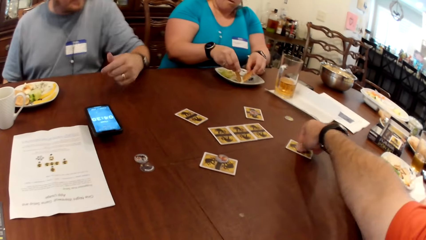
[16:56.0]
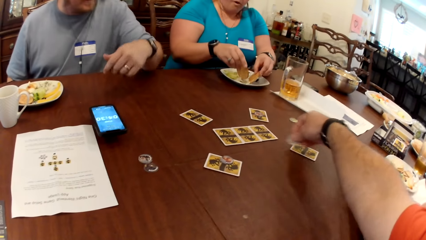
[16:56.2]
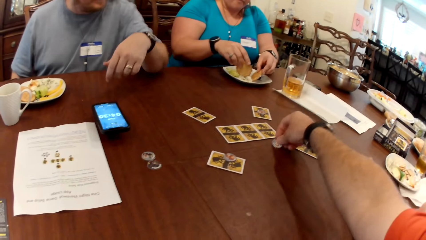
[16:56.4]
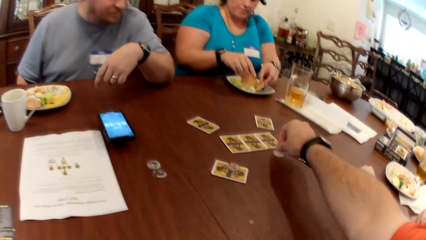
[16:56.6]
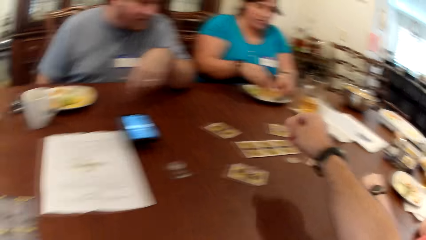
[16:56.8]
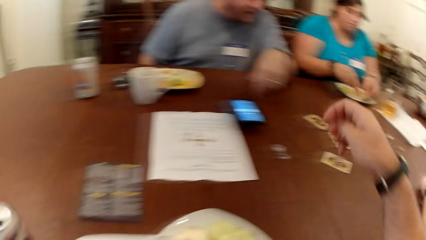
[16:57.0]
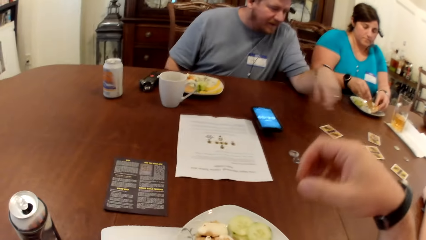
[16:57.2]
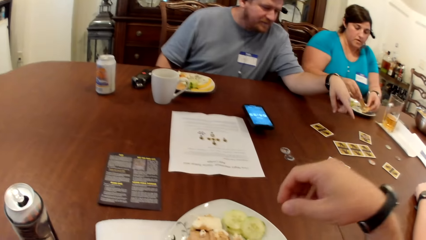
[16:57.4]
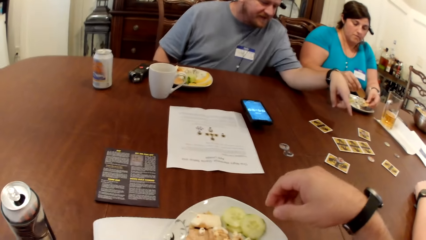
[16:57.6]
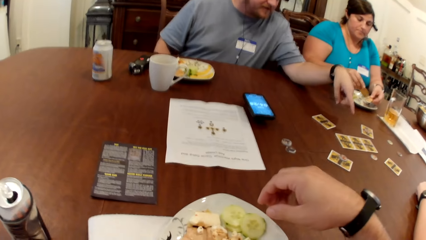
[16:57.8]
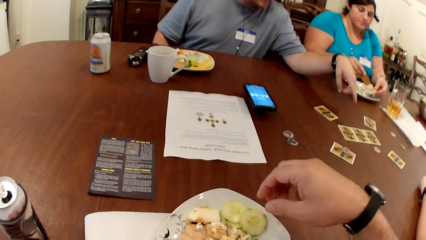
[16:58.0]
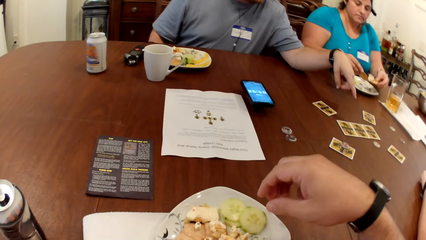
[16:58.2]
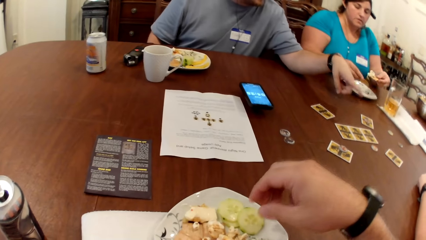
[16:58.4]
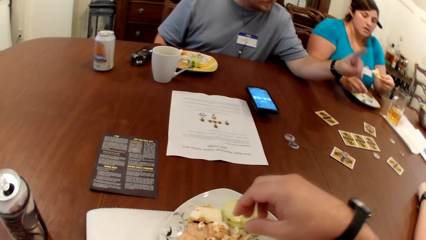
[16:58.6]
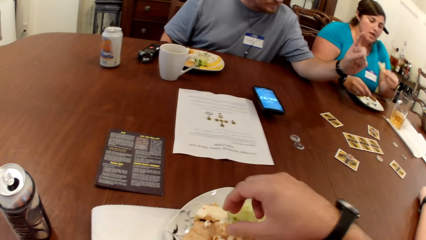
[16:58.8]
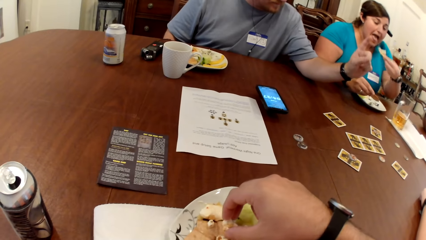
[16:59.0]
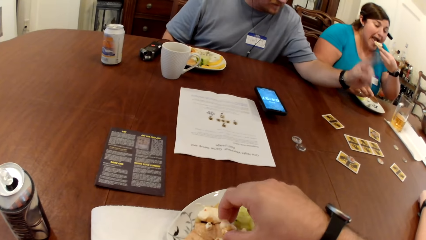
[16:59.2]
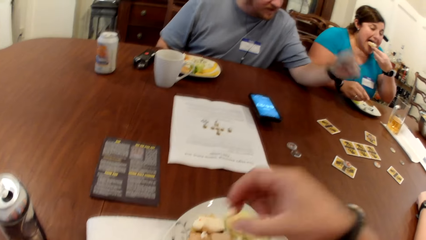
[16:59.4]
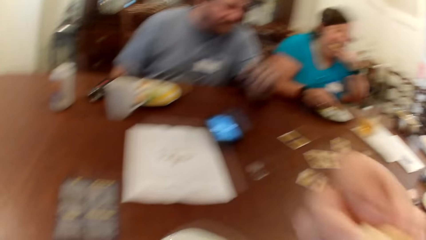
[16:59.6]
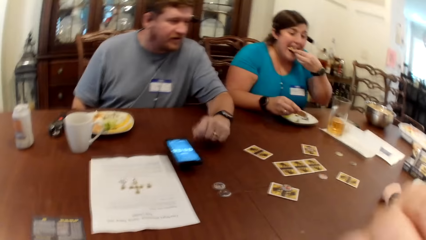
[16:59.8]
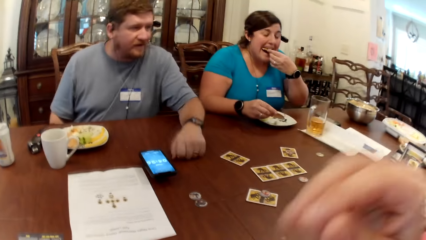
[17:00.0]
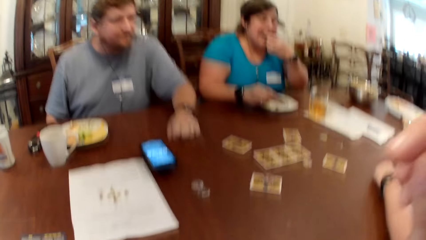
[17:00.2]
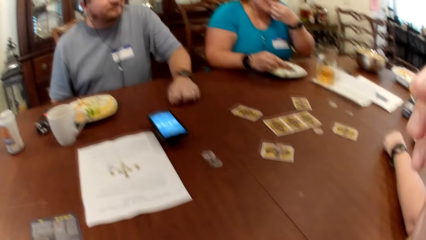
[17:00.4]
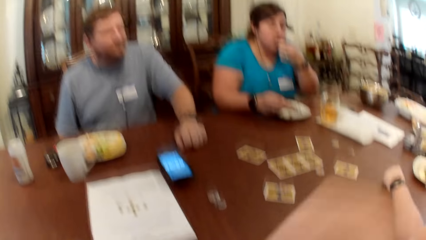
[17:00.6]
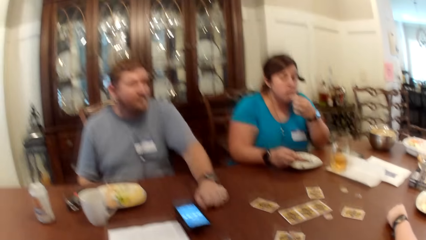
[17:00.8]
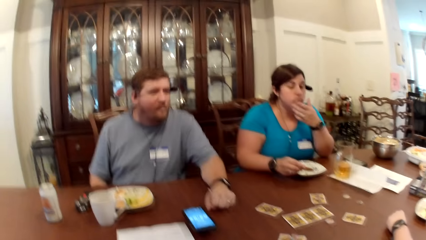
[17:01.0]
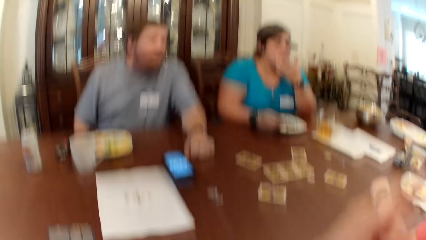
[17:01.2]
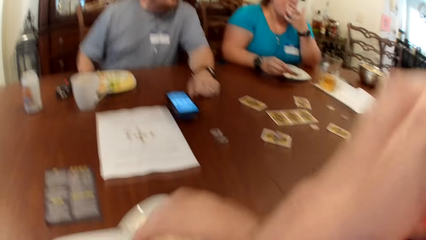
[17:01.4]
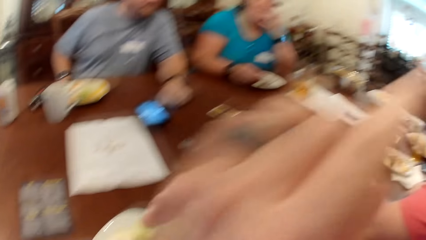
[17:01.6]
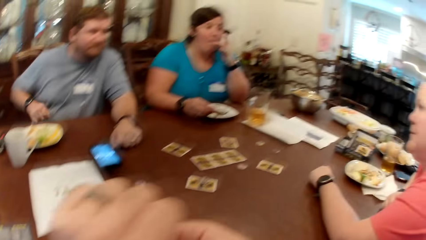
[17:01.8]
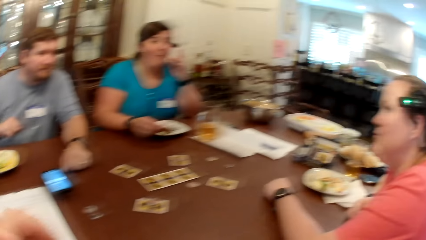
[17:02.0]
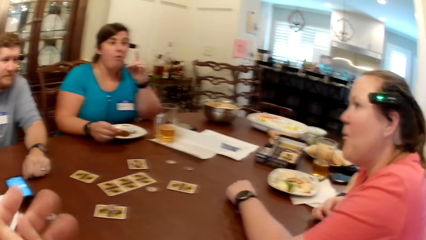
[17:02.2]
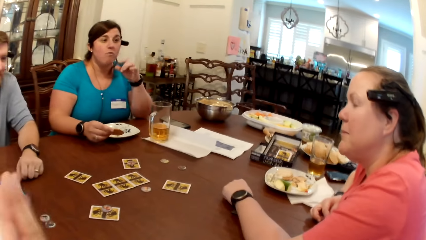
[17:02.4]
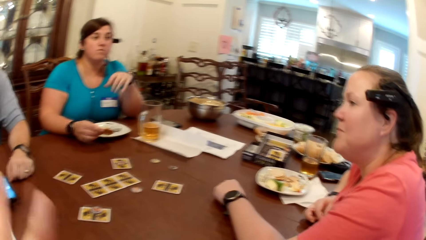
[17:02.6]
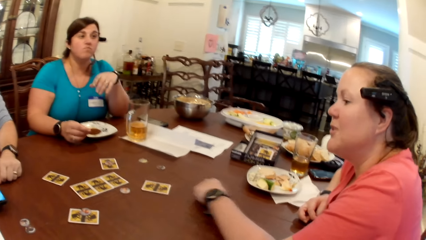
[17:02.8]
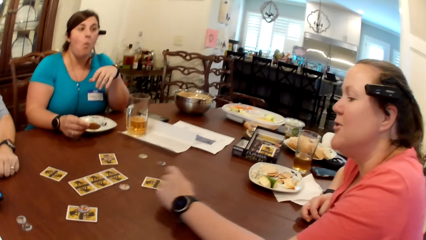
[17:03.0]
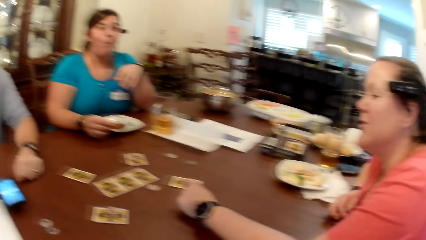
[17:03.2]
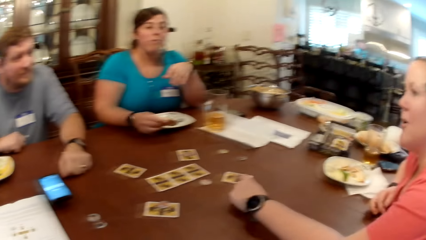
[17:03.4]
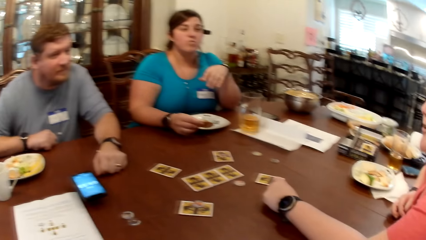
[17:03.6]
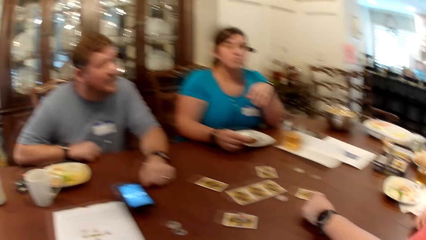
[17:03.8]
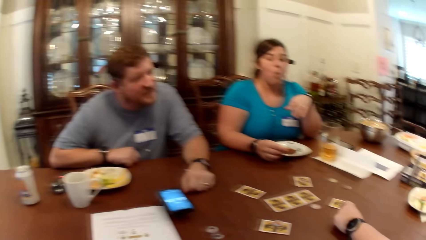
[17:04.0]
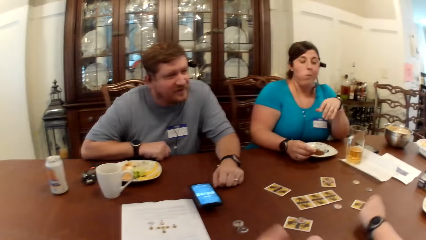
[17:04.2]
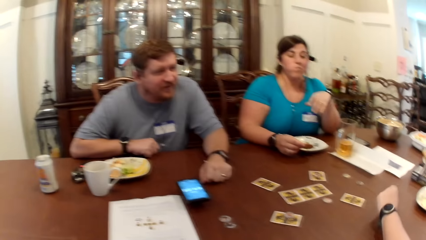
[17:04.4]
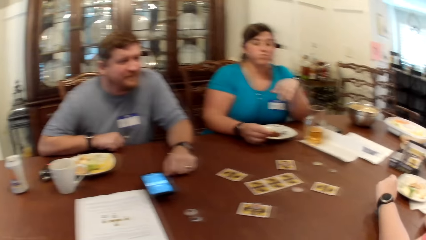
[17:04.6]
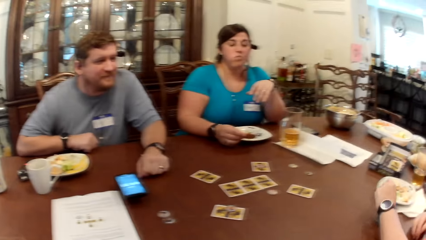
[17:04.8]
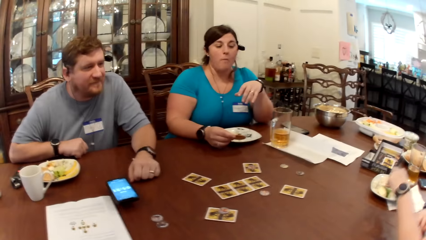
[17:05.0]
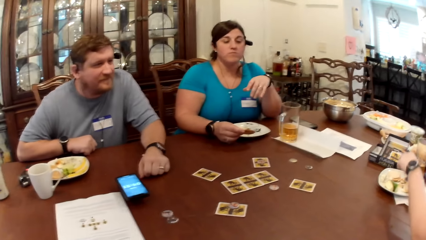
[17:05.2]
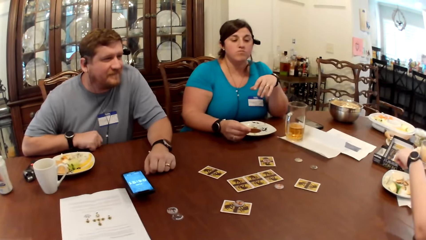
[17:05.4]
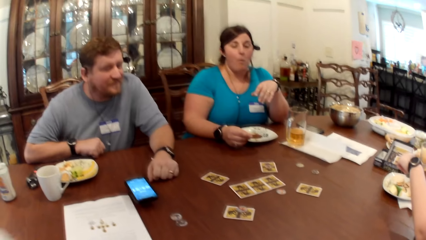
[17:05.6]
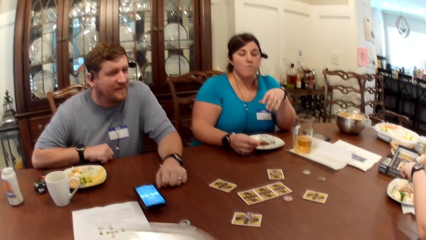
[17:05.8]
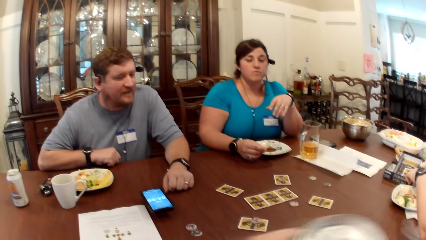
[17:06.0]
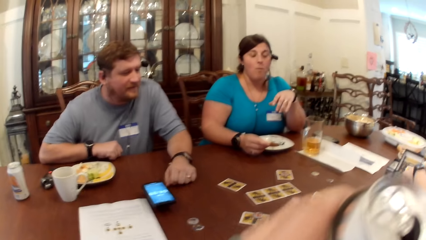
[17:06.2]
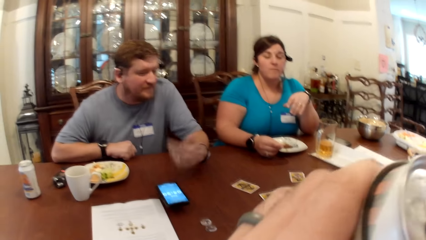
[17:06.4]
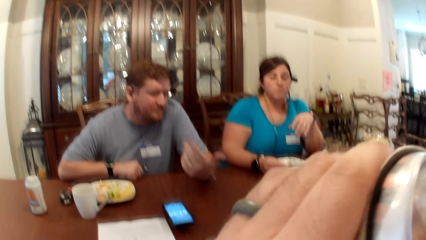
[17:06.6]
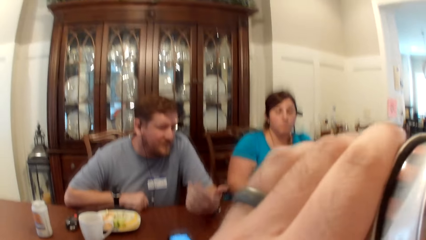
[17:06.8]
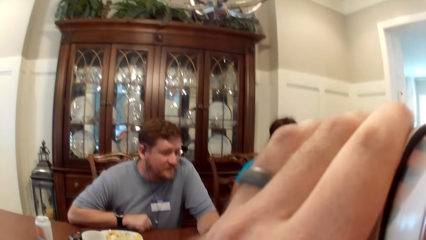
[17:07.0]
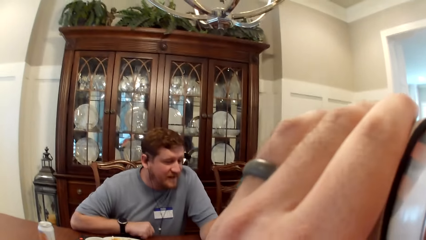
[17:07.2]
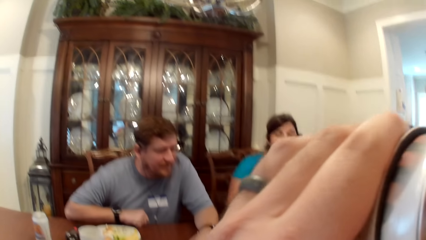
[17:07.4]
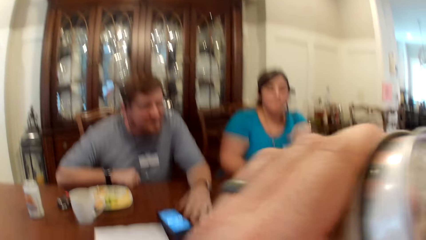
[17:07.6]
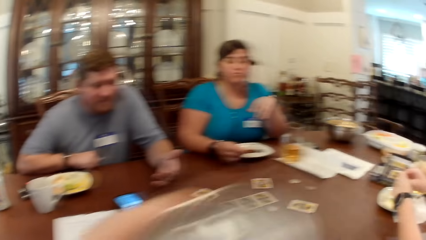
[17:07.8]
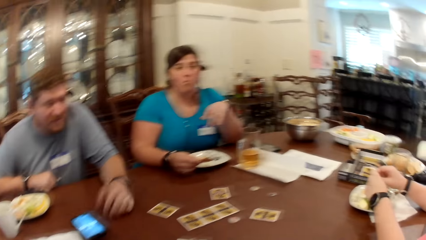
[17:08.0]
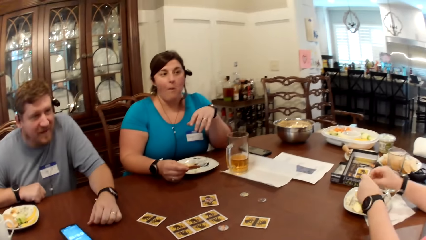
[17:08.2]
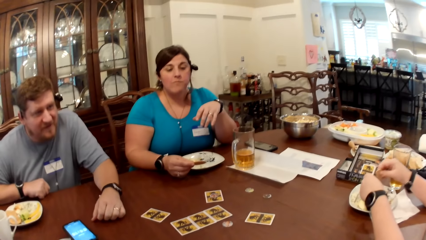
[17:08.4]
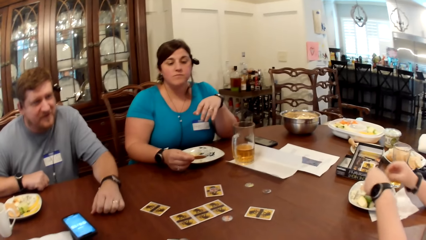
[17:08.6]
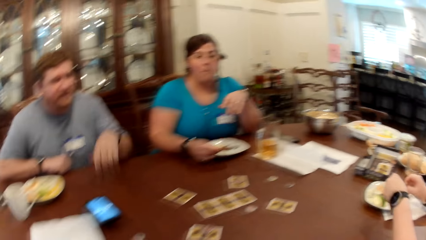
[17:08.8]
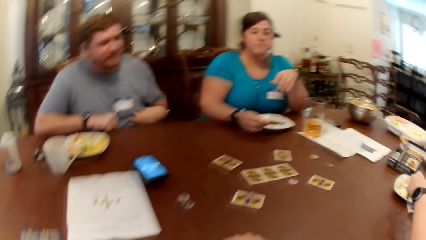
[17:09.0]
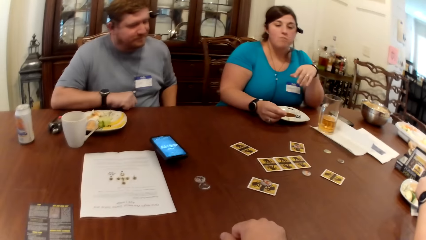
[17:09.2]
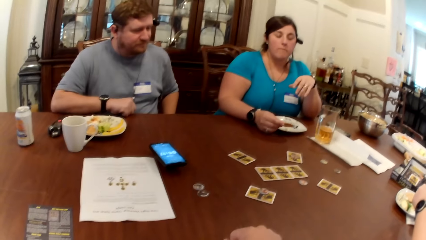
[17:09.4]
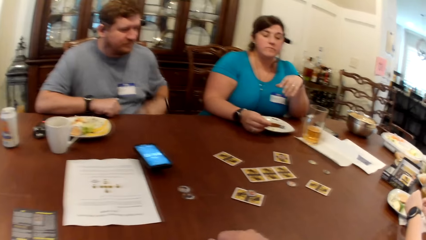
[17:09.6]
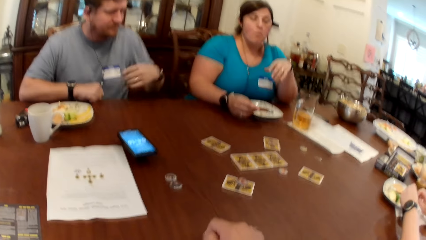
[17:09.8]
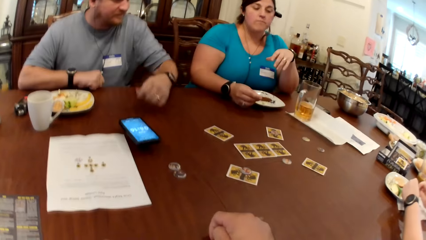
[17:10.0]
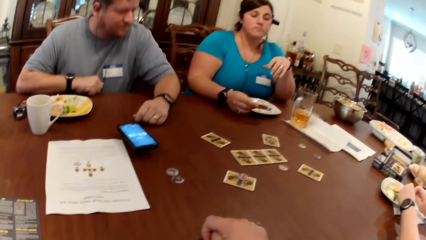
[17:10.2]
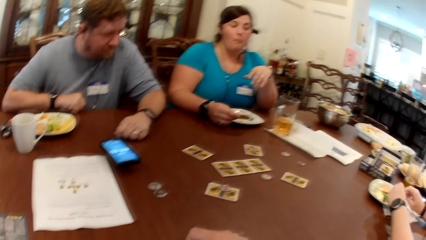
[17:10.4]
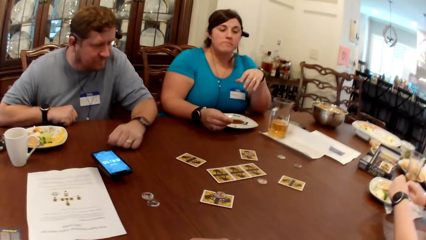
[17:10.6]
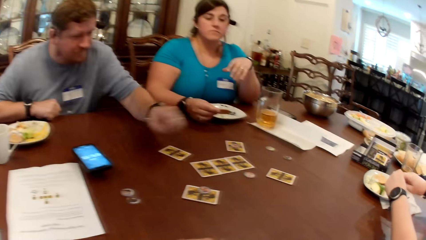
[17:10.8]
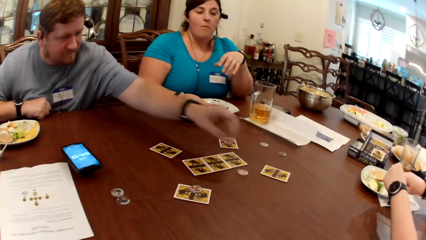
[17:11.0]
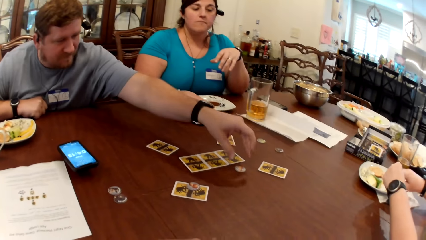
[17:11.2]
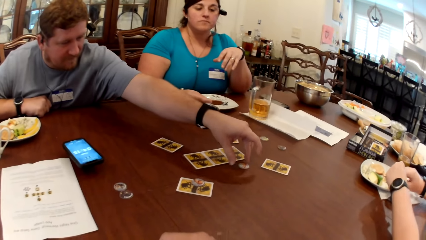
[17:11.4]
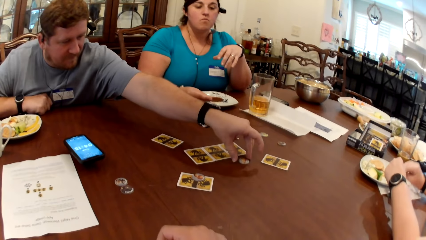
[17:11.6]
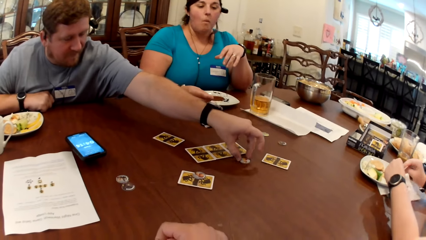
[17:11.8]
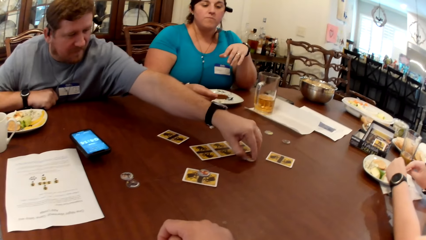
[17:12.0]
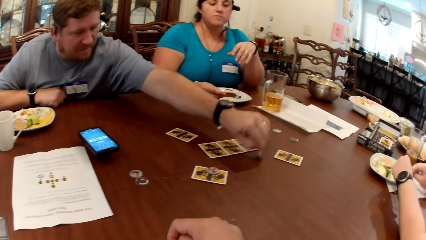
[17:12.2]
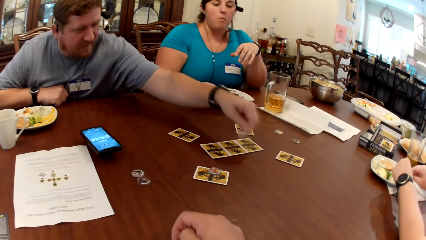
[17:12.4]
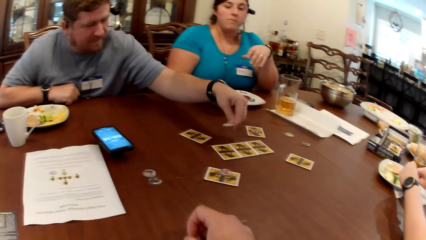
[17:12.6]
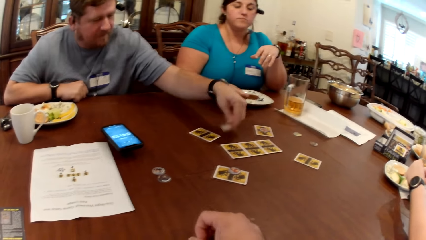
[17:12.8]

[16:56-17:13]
The camera wearer places a woman's coin on the table with his right hand. He picks something and drops something. A man points at the cards. The camera wearer eats some popcorn with his right hand. The man knocks on the table with his left knuckle. The man converses with the woman. The camera wearer looks around. The woman points at the cards. The camera wearer sips from the canned drink in his left hand. The man moves his hands. The man picks another woman's coin with his left hand. The man drops something on the table.
